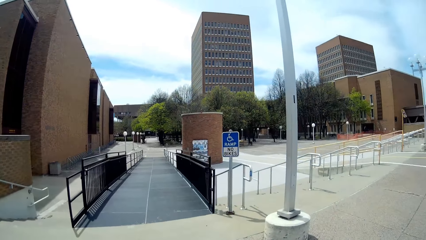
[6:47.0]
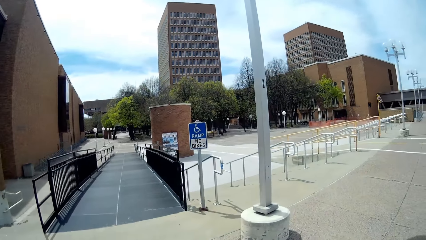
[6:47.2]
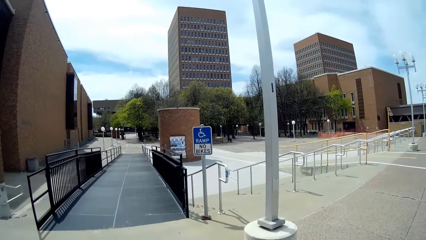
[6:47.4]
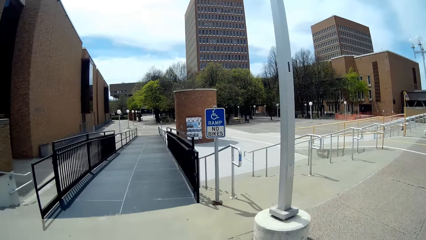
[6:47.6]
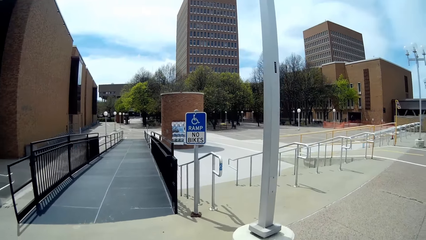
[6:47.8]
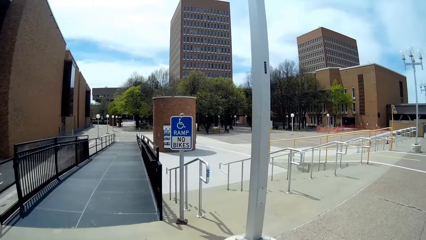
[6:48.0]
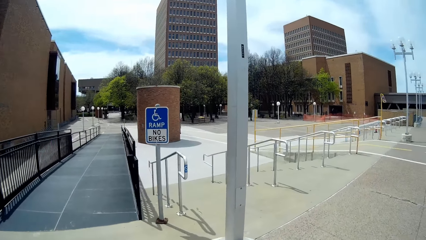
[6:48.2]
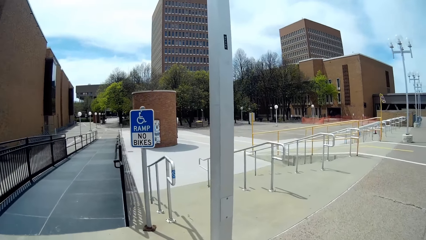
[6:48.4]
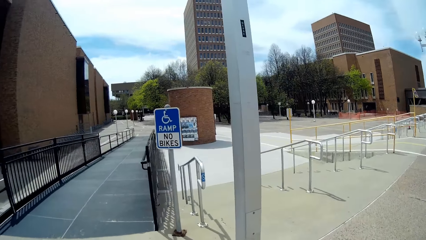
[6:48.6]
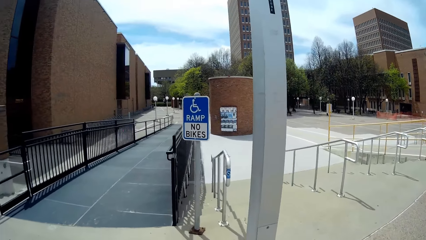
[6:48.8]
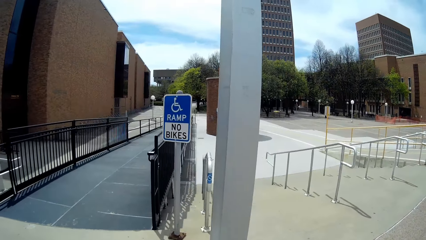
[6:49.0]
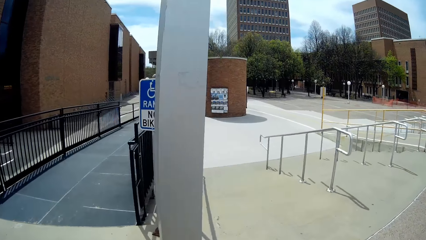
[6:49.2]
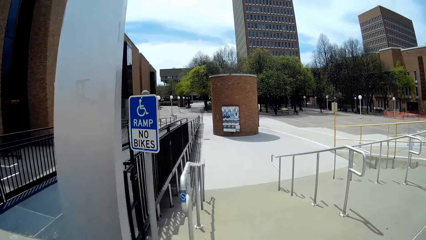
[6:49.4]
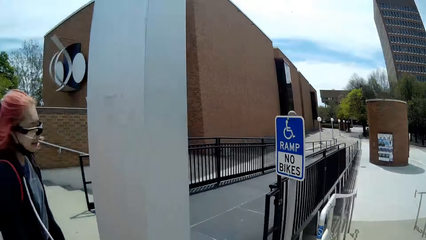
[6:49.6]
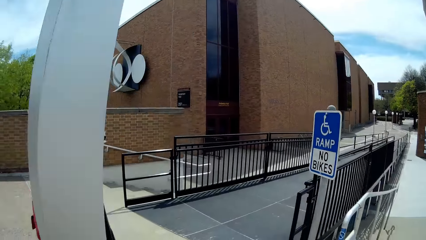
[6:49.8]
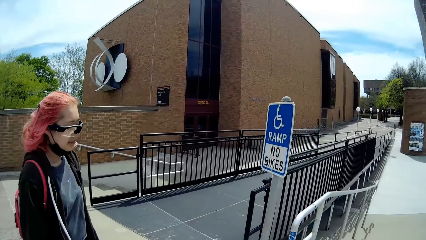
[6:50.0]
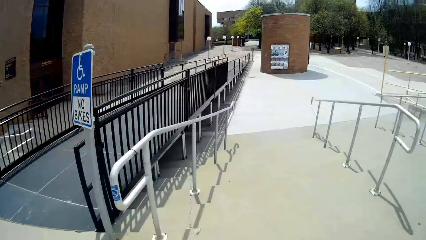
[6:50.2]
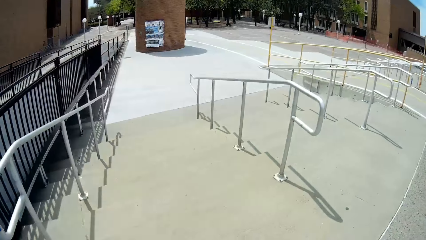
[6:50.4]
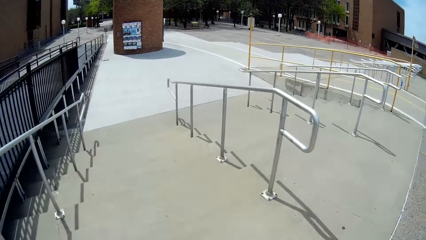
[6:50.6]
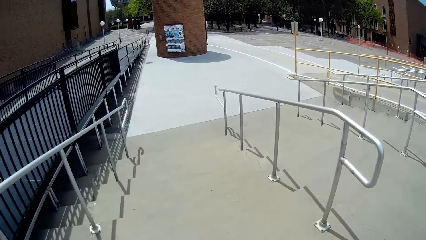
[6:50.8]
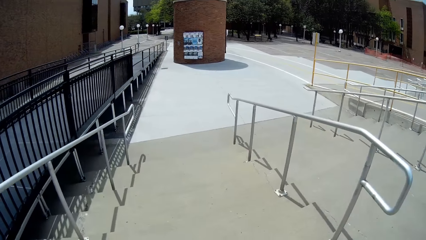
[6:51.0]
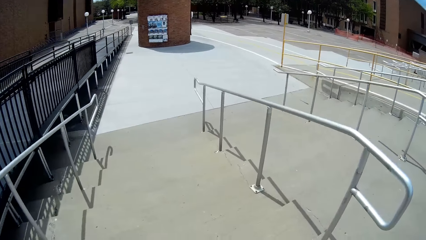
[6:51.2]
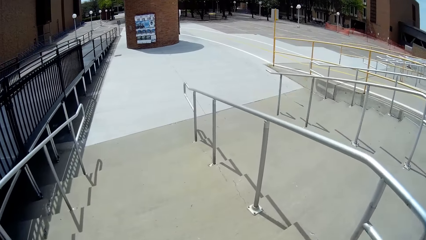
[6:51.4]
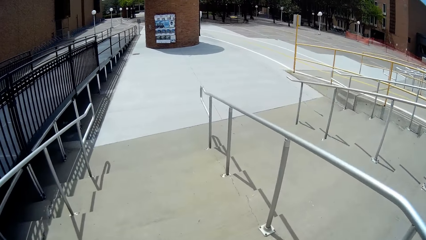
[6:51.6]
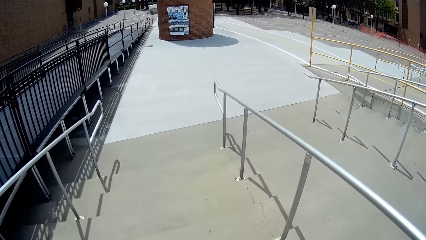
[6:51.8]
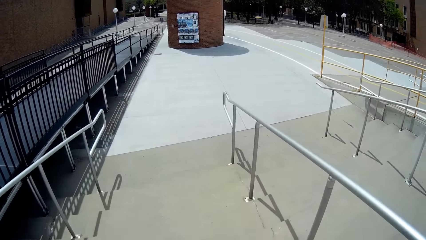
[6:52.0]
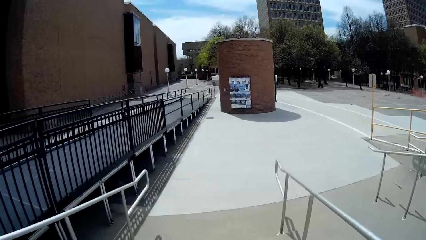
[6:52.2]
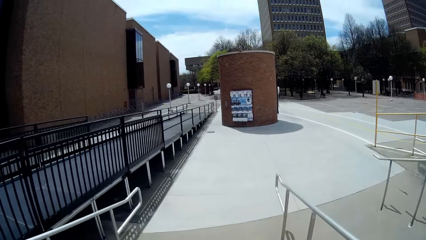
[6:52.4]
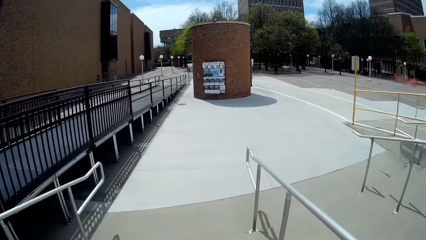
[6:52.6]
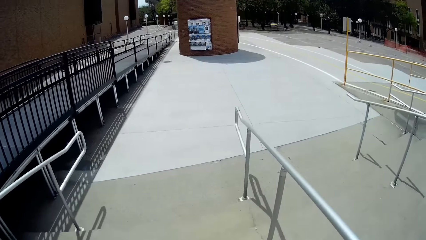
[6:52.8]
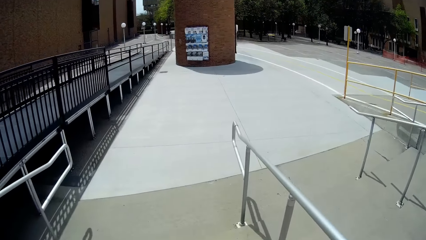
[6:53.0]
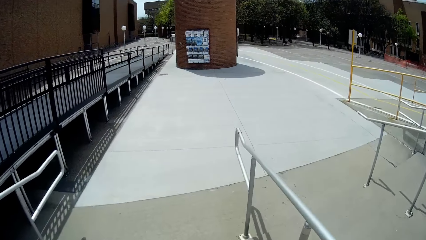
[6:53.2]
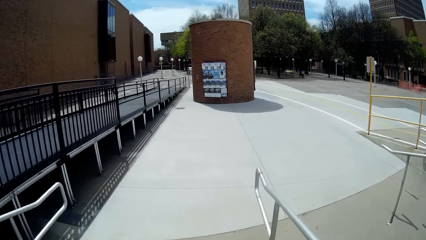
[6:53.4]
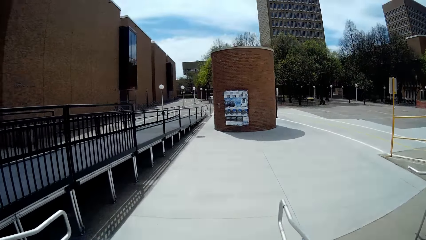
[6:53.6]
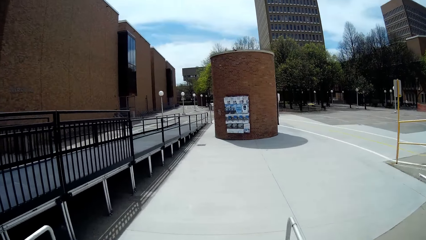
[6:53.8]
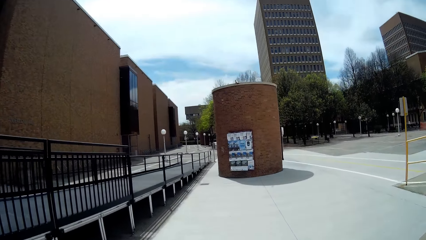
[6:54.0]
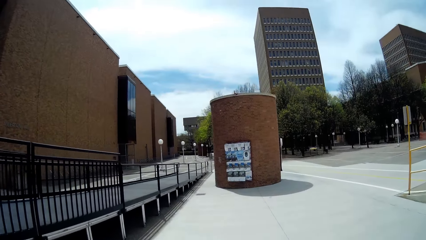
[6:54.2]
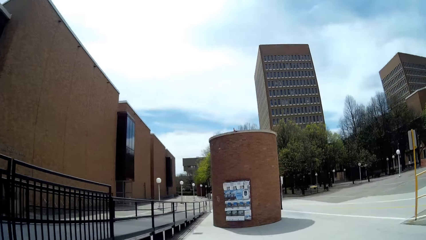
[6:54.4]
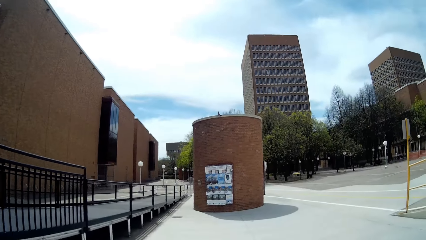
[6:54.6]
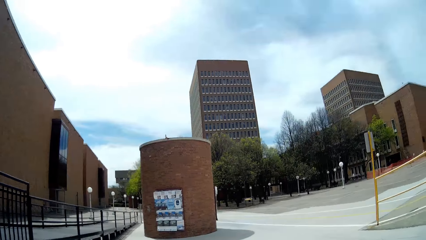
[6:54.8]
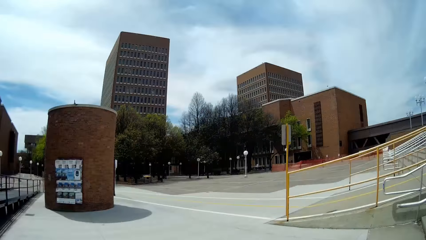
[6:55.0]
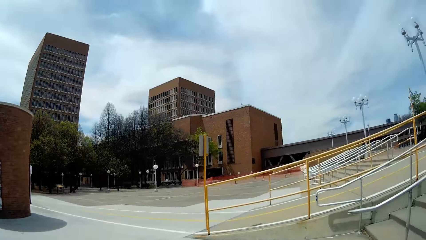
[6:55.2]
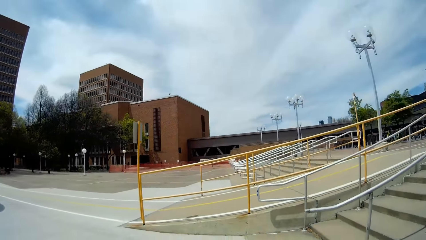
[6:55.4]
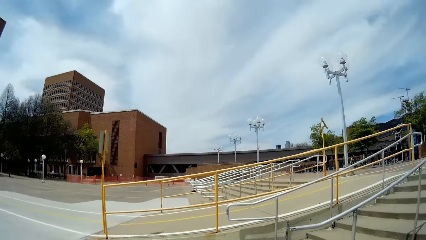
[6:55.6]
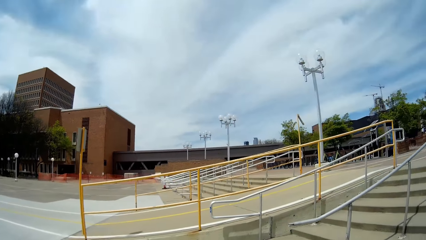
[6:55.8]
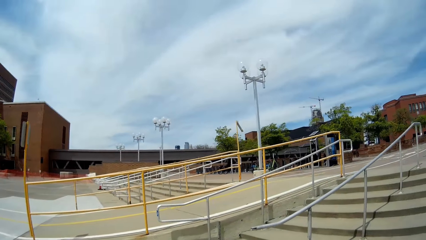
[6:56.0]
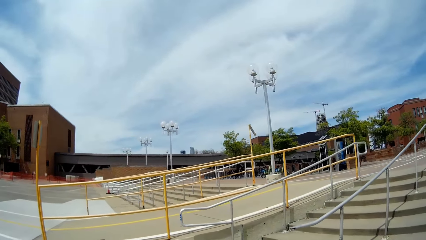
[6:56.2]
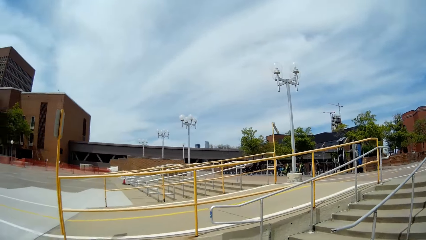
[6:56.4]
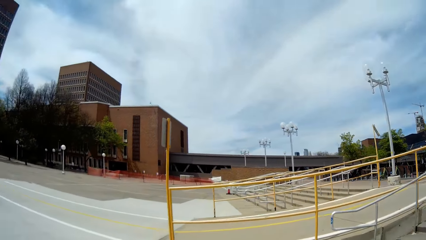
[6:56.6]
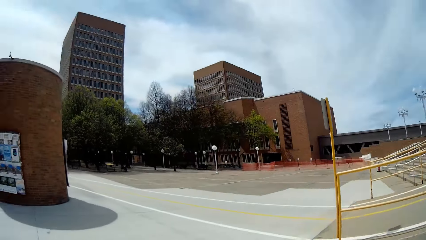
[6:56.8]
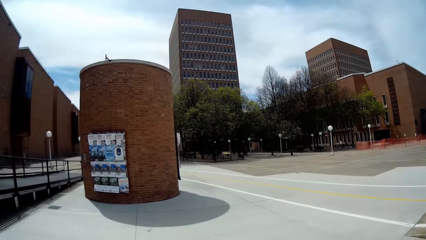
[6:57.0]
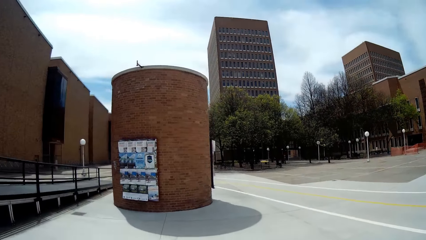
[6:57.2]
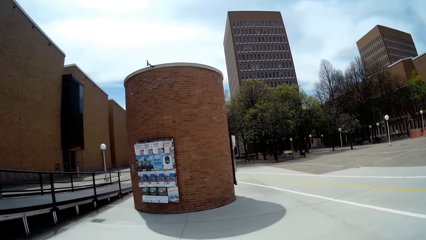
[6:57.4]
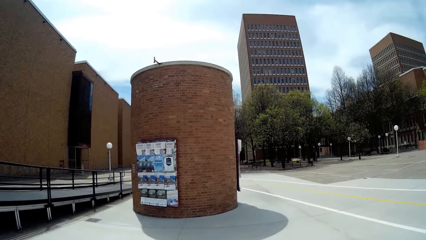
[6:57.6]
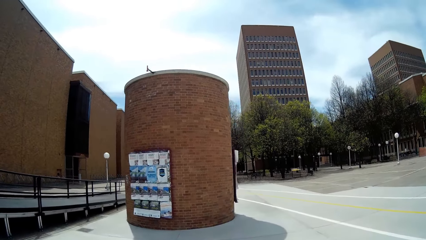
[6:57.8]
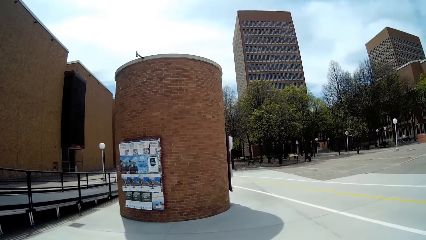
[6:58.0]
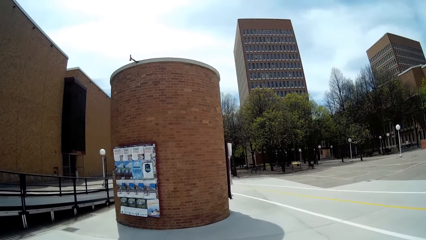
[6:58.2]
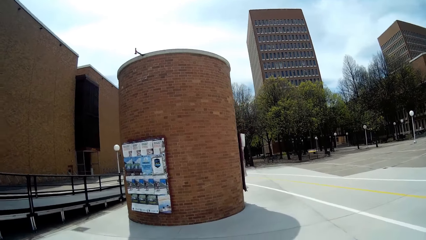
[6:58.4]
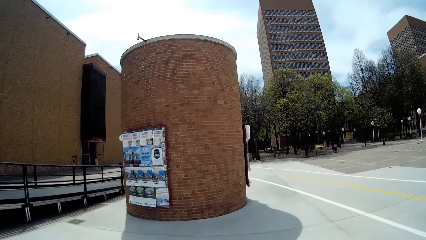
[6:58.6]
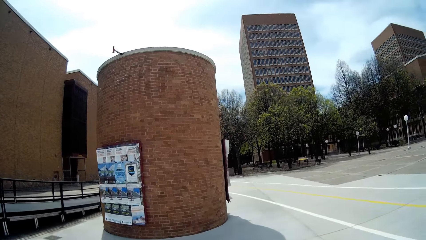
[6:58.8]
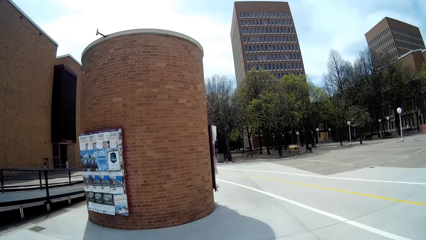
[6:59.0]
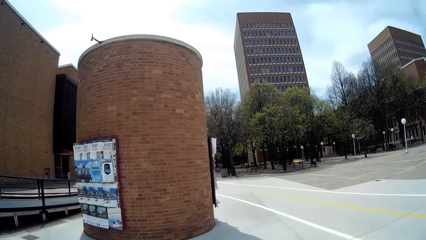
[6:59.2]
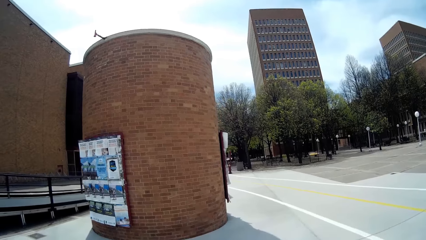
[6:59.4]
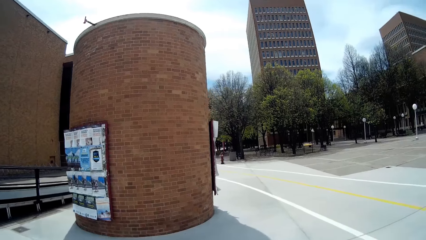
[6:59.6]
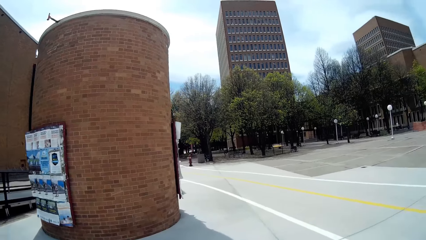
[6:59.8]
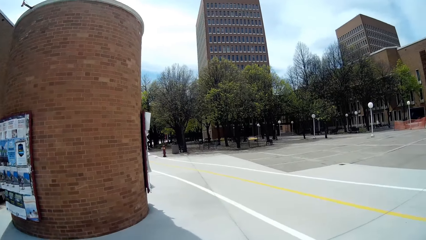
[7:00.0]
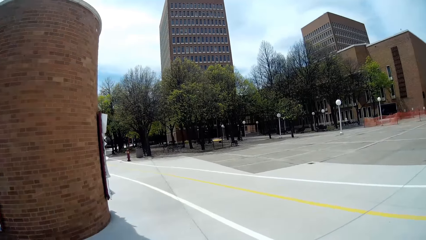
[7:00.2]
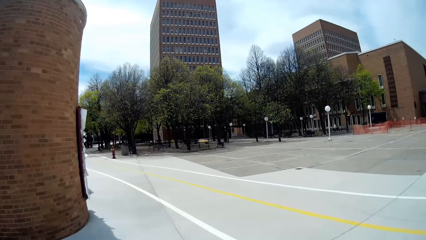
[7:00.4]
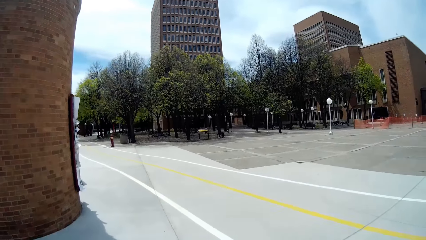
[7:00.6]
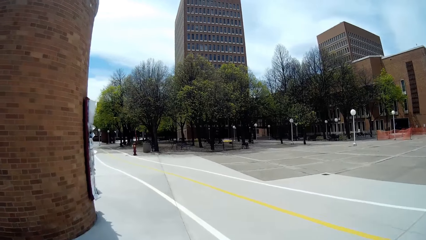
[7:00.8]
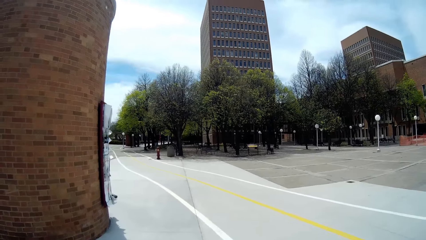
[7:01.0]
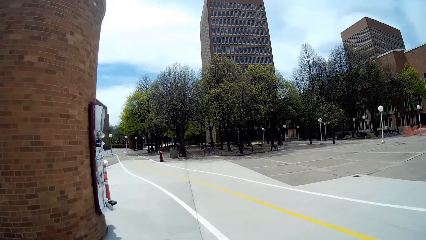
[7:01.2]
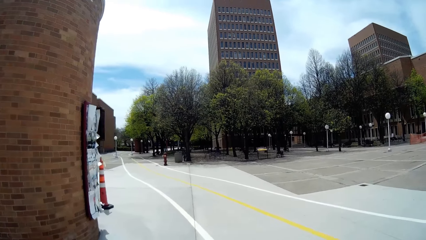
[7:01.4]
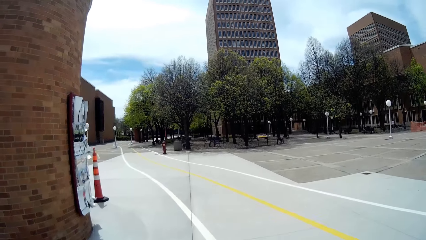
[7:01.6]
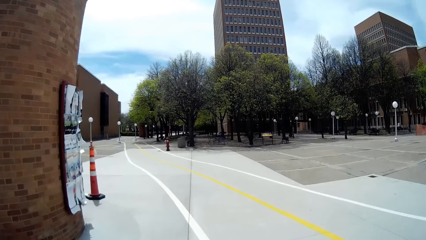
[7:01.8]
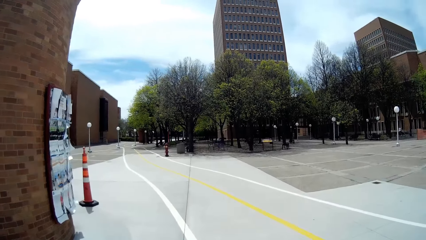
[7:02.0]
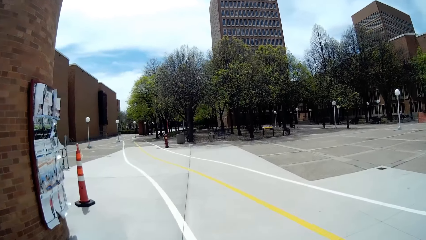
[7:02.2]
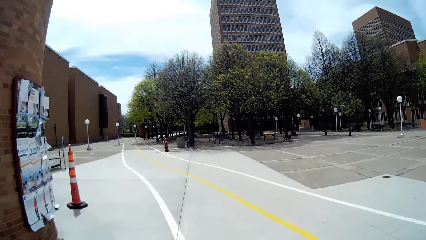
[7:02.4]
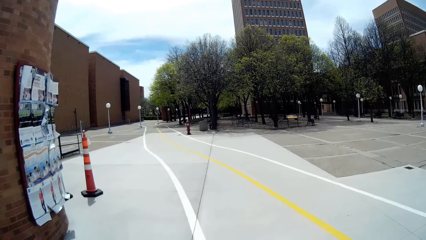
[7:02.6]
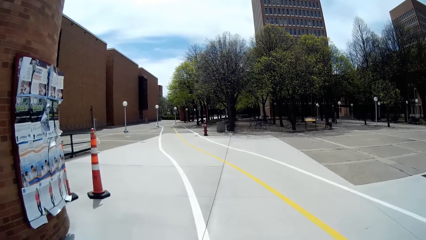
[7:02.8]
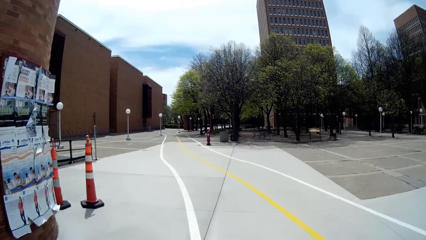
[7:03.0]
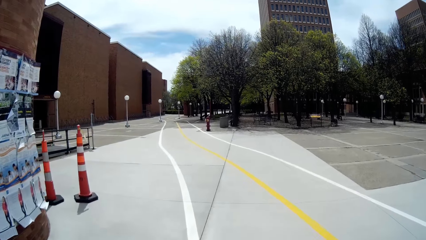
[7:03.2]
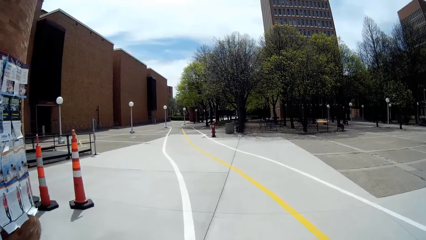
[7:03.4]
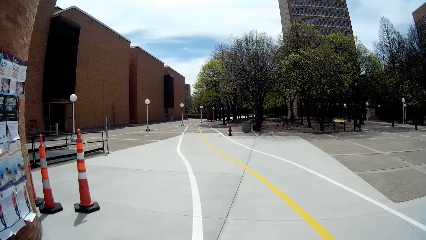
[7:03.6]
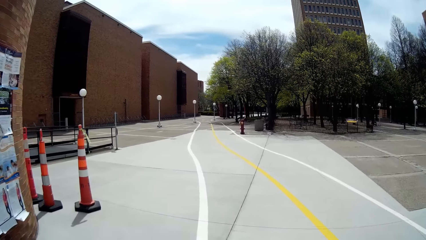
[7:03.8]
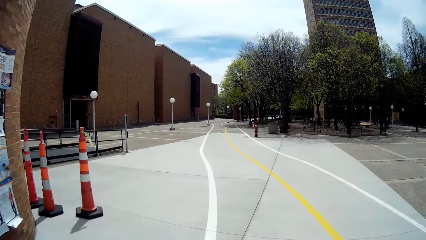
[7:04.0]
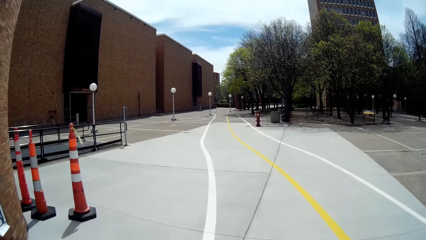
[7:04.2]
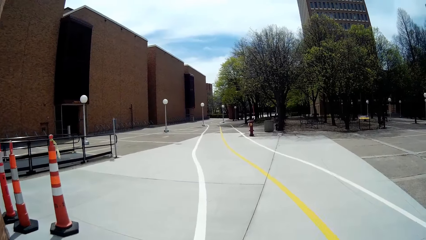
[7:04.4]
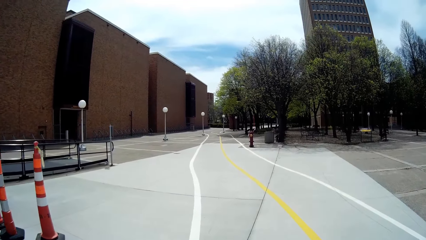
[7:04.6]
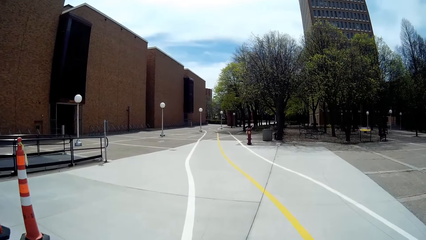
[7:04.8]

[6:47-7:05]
The camera wearer interacts with a woman along the campus. They walk down a staircase. They walk in the campus.
